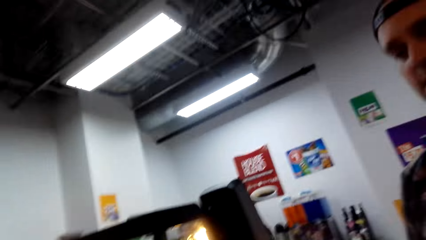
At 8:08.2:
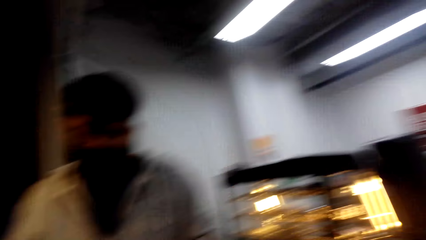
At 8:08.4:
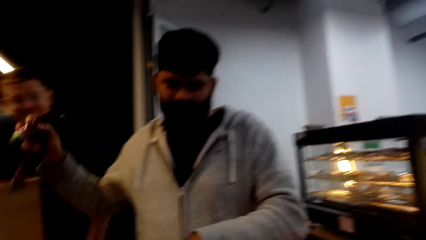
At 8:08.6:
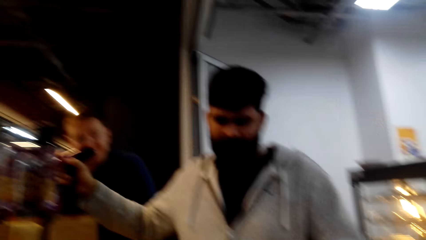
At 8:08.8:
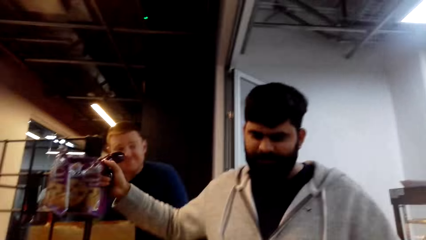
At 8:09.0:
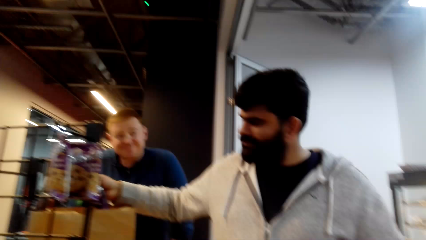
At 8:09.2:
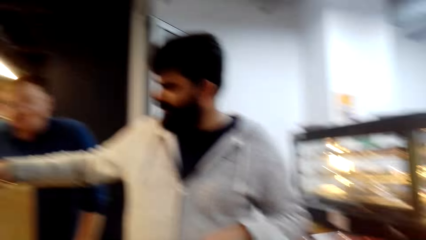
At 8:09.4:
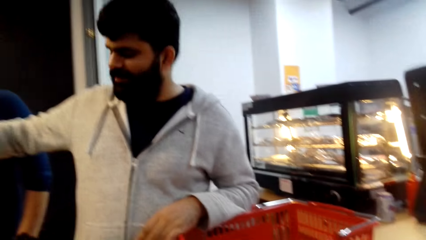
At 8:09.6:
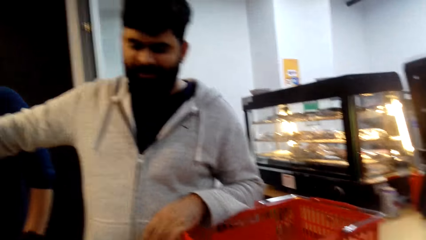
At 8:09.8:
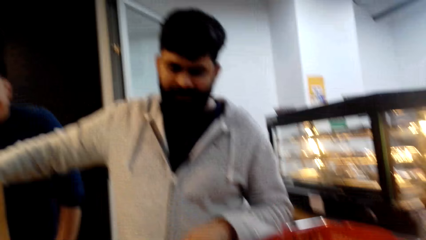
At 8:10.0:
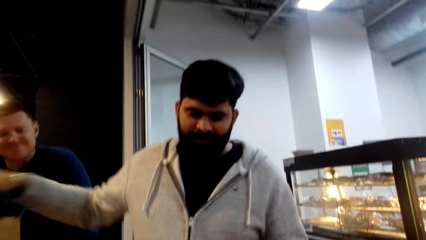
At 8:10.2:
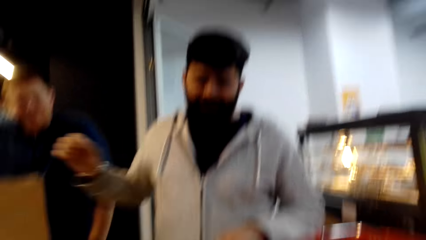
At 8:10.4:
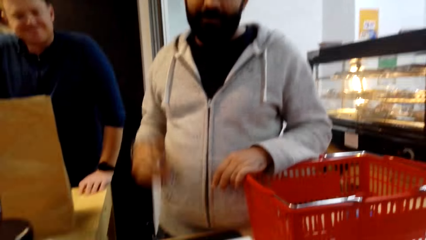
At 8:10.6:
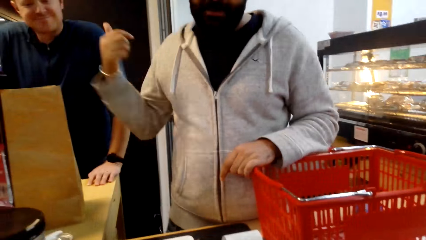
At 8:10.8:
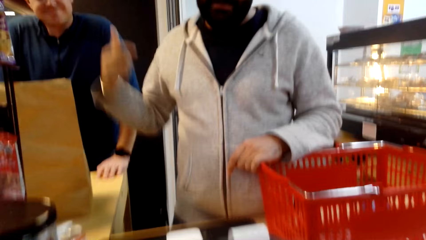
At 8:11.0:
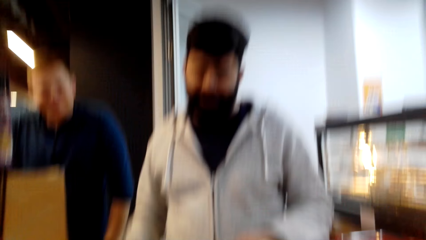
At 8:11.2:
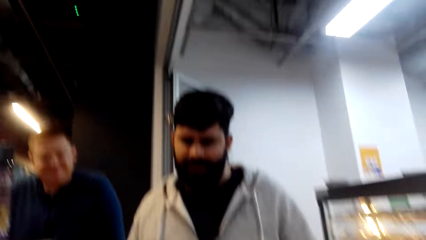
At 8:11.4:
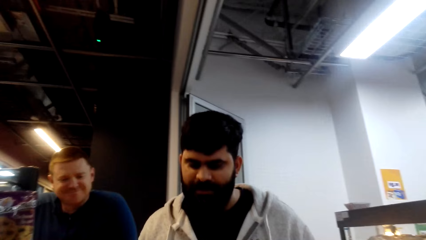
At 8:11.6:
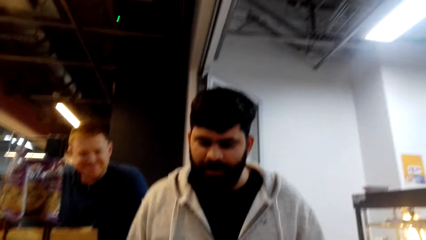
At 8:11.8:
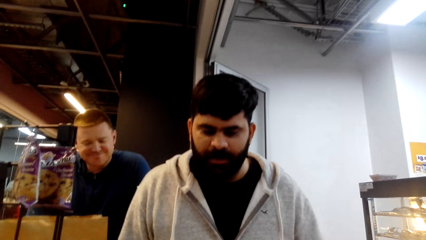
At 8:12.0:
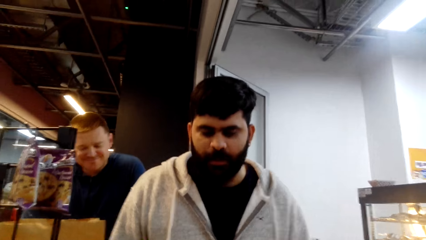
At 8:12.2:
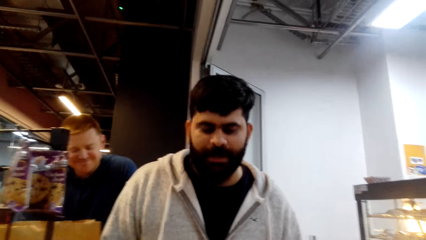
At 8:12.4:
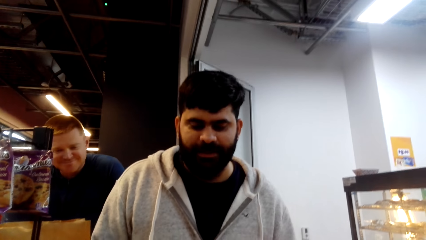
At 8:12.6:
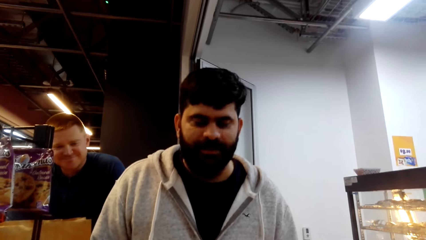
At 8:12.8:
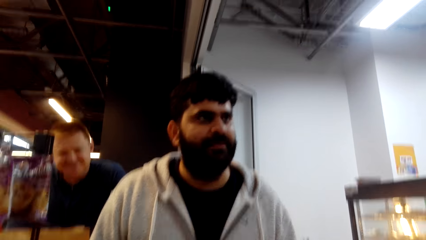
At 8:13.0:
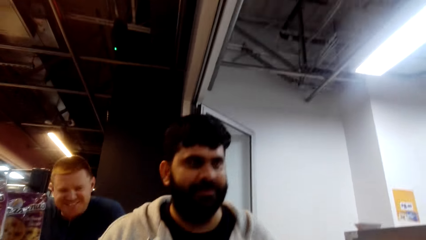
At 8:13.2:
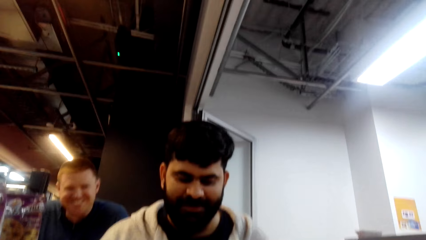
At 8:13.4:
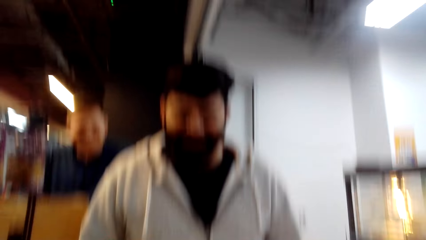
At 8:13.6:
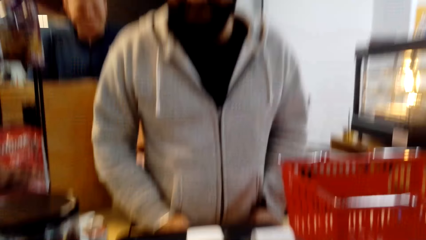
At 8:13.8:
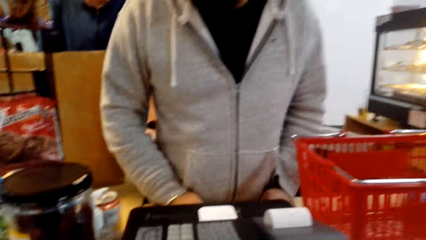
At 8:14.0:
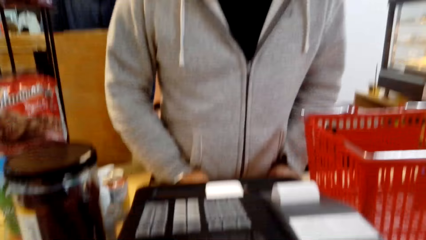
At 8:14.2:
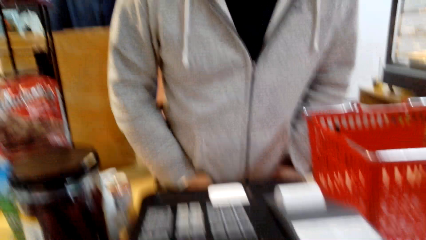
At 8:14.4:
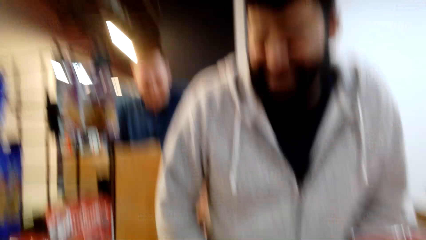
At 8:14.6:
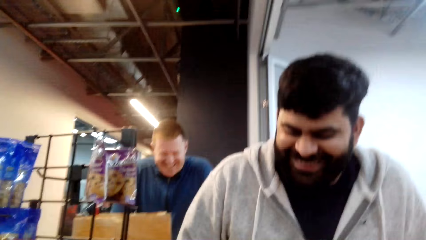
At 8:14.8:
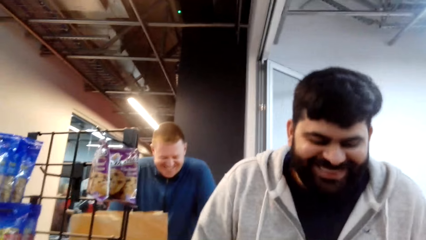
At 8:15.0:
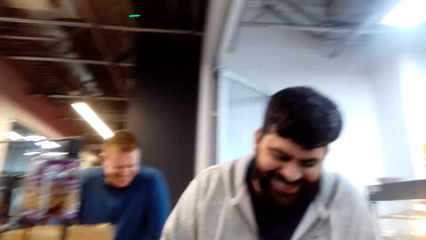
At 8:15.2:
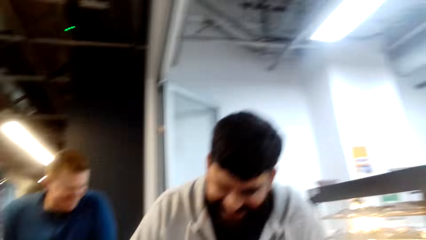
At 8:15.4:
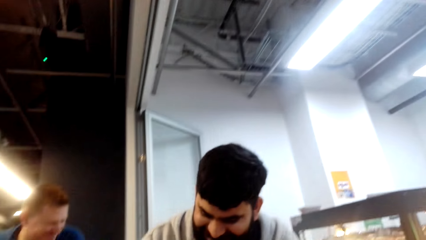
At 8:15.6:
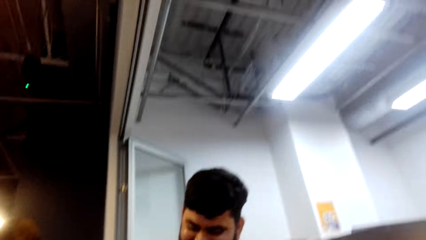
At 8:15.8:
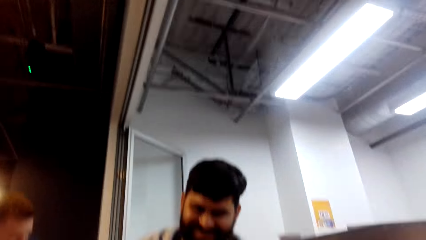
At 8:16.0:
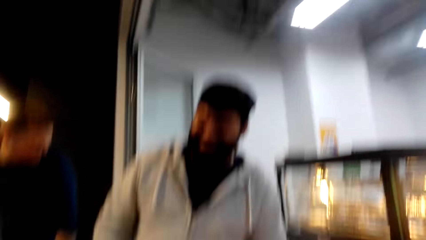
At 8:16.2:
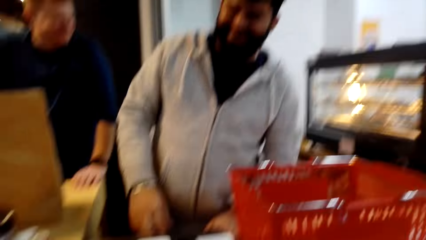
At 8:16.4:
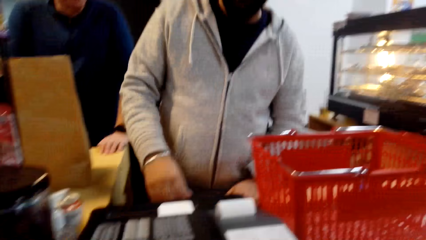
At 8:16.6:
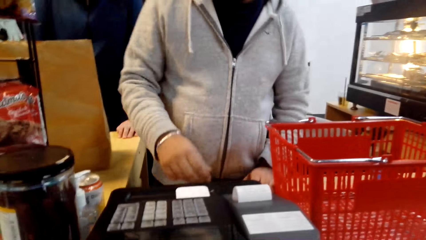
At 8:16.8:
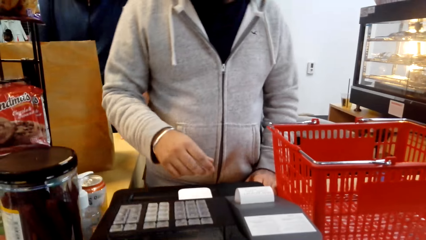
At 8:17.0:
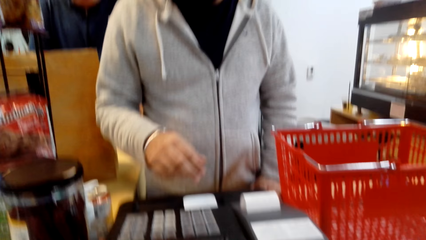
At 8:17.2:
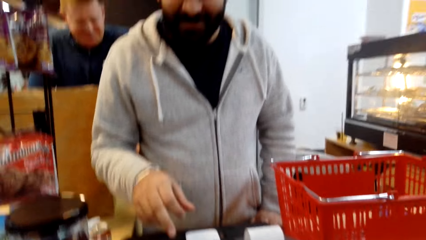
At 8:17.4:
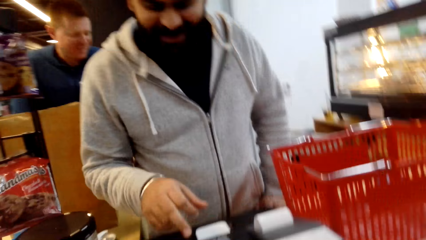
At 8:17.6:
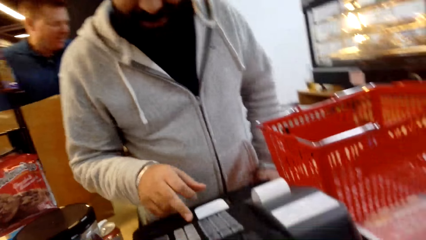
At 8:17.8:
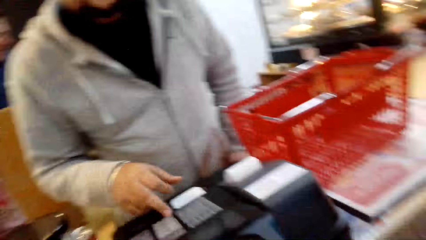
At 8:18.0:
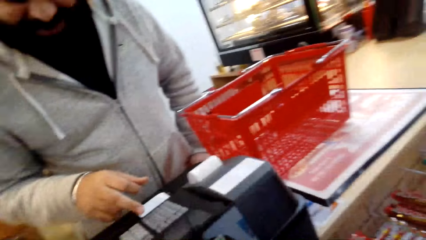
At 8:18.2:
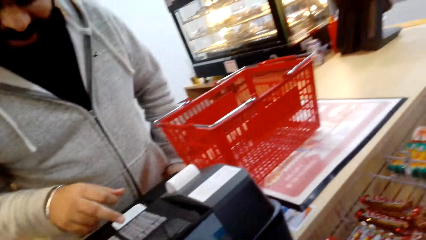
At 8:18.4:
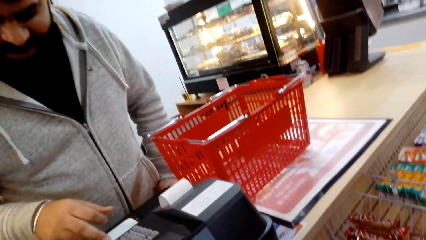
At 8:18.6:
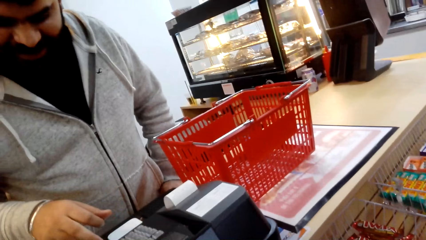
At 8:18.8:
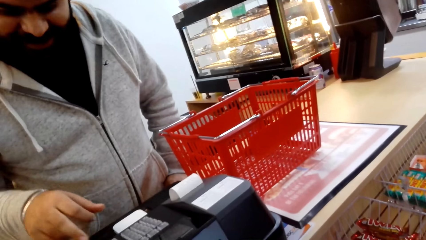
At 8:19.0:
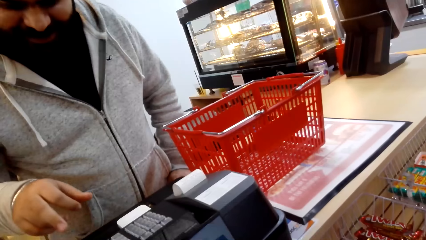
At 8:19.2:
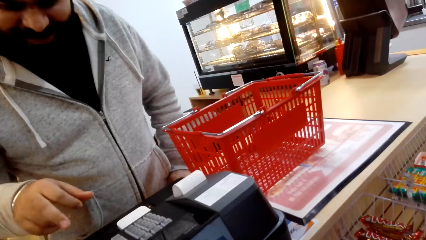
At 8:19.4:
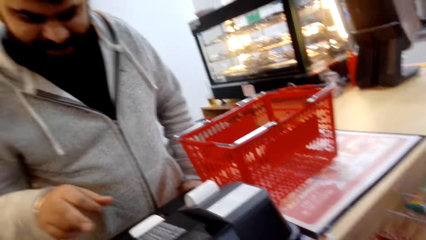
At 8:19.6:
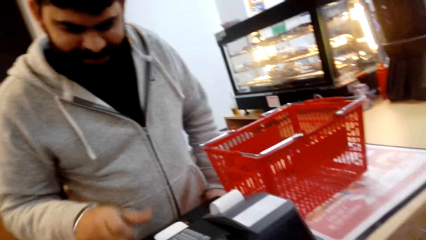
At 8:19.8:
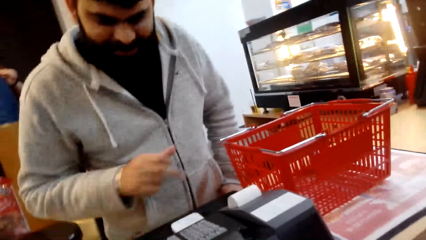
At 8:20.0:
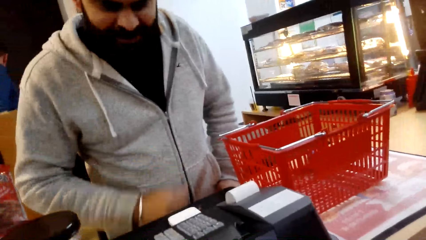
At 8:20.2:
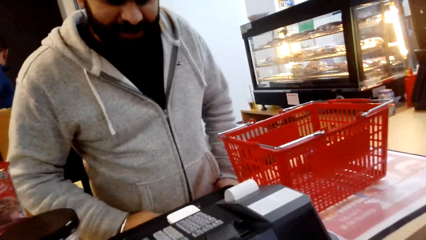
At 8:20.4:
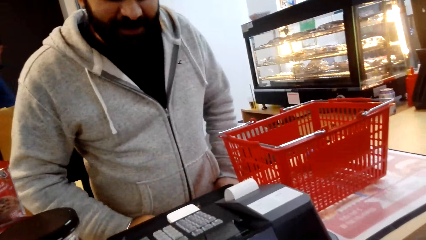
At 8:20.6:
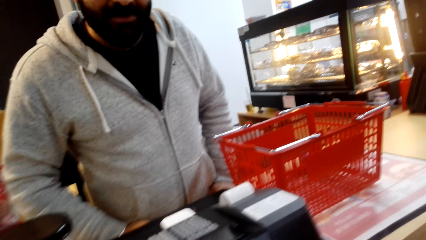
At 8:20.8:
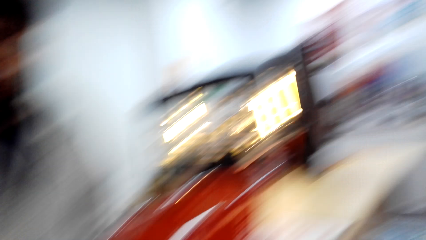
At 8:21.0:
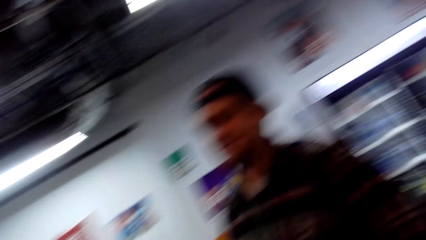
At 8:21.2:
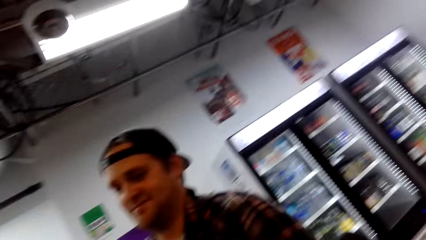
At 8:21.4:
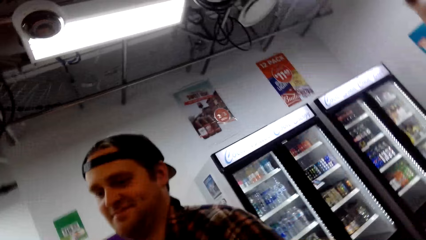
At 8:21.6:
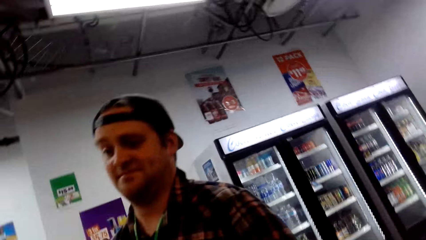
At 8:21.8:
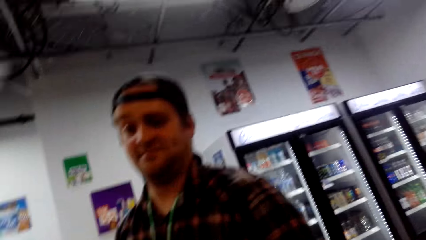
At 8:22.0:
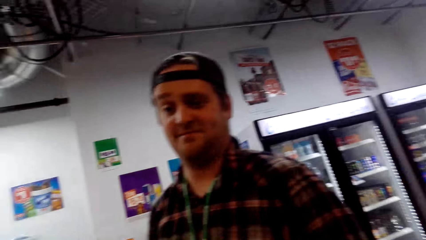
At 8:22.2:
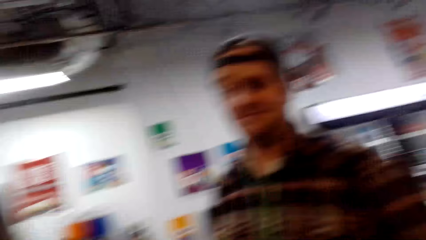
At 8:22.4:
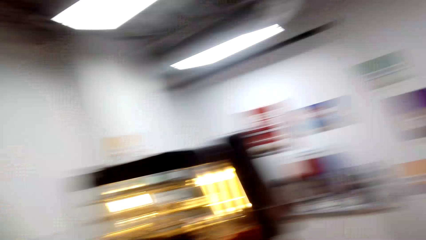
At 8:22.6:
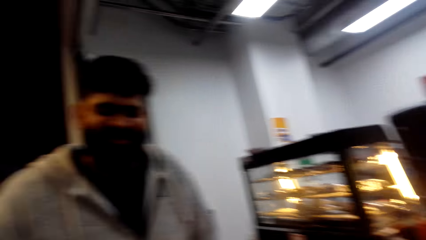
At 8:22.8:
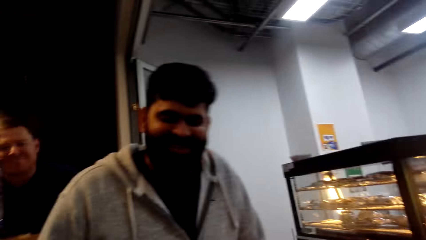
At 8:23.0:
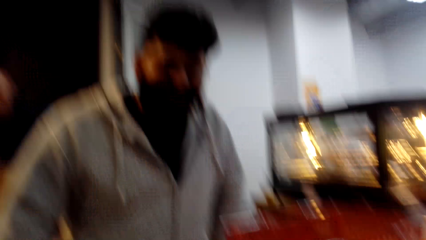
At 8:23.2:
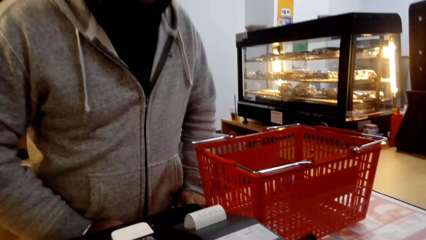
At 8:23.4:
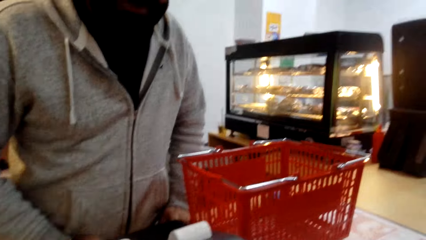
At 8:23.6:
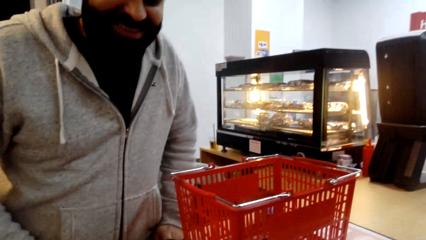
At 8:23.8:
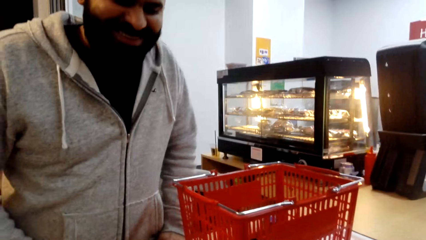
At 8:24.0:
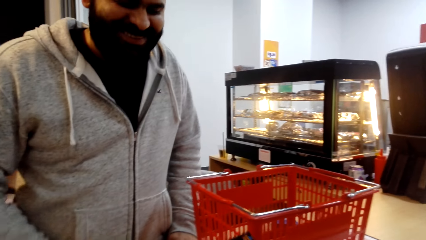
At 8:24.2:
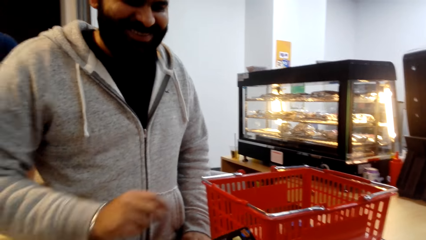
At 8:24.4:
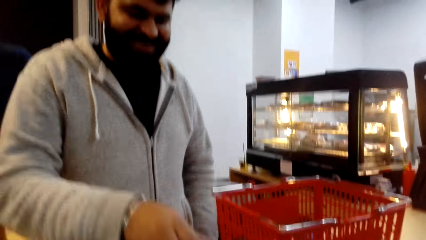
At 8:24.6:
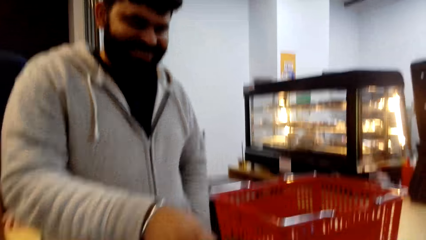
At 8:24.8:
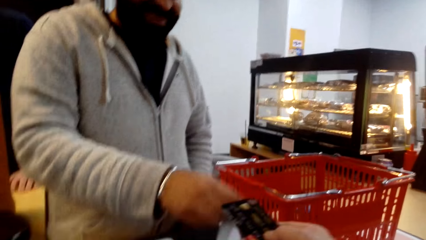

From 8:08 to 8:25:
A cashier places the eggplant in the shopping bag. The cashier converses with the camera wearer. The cashier presses the cash register.
